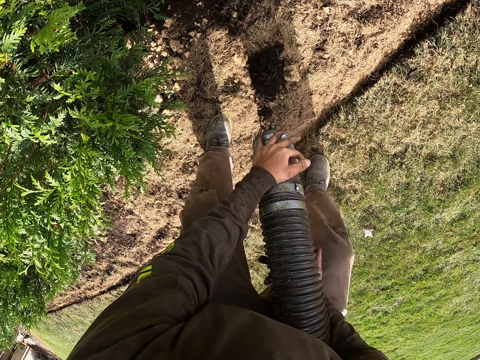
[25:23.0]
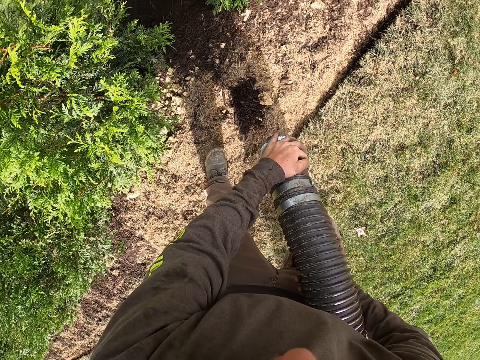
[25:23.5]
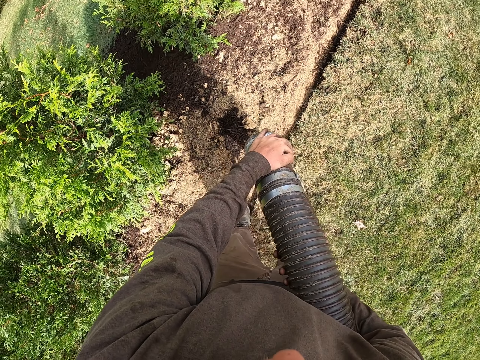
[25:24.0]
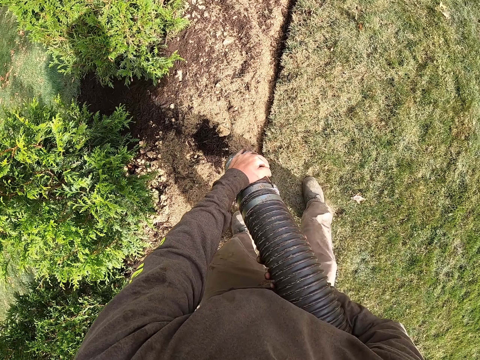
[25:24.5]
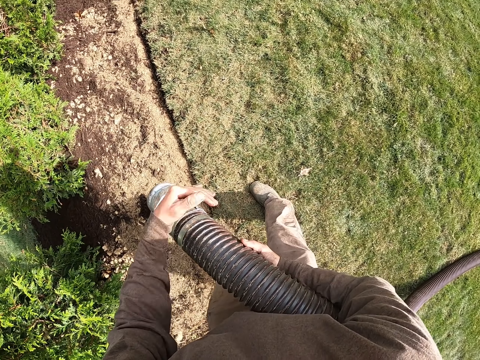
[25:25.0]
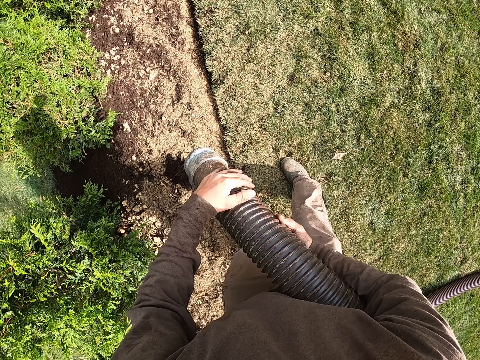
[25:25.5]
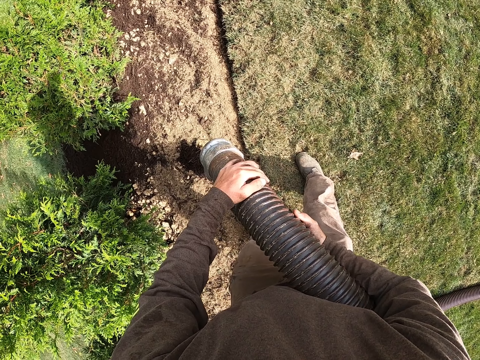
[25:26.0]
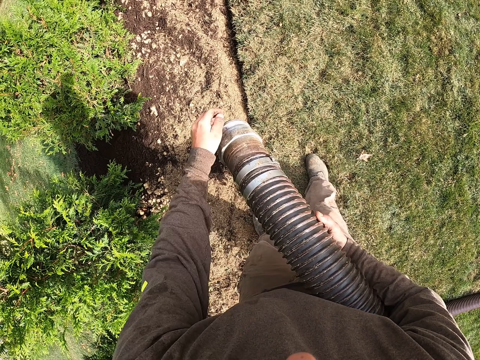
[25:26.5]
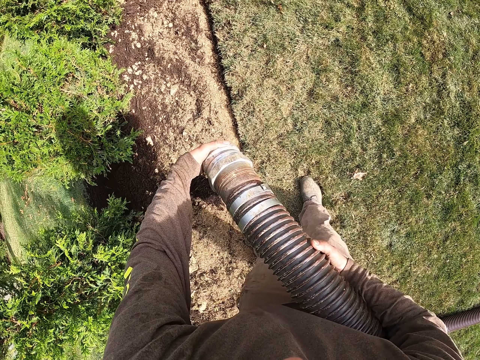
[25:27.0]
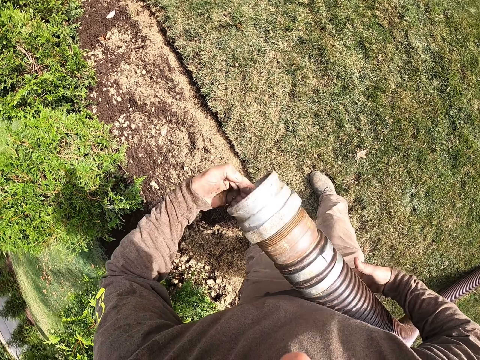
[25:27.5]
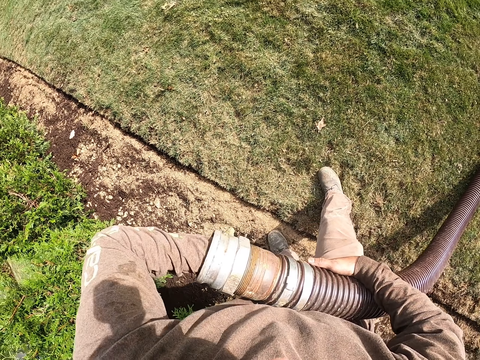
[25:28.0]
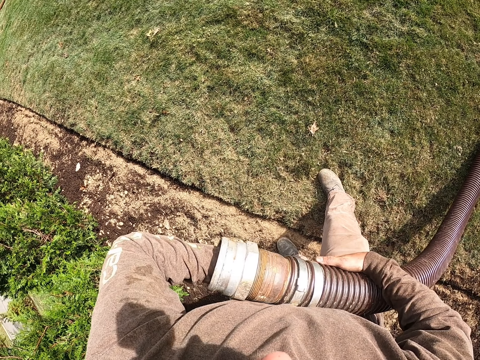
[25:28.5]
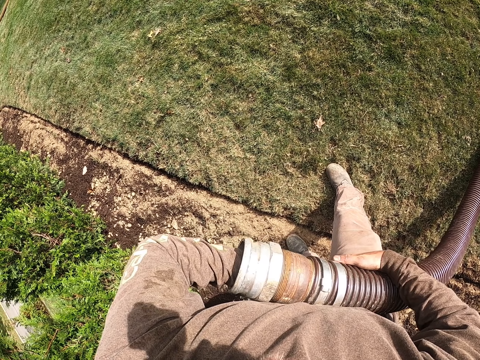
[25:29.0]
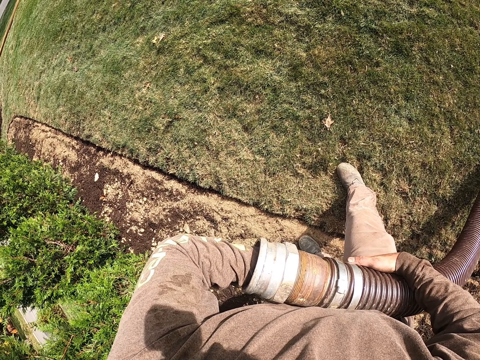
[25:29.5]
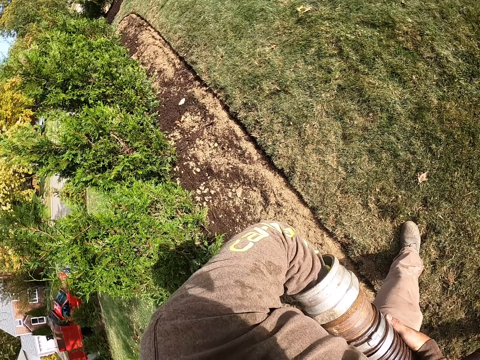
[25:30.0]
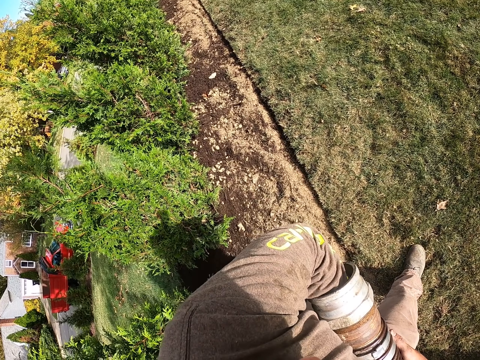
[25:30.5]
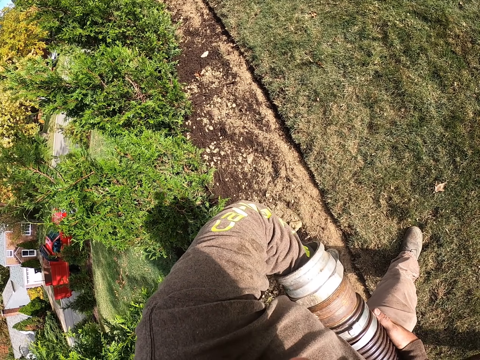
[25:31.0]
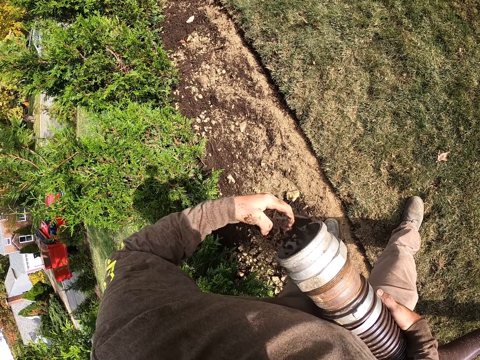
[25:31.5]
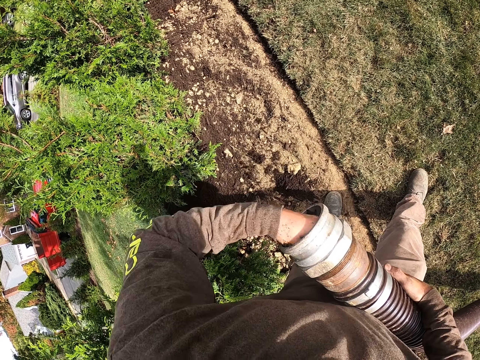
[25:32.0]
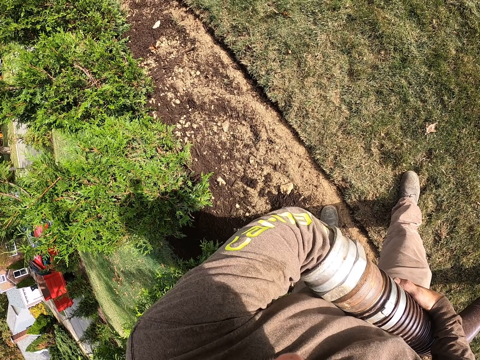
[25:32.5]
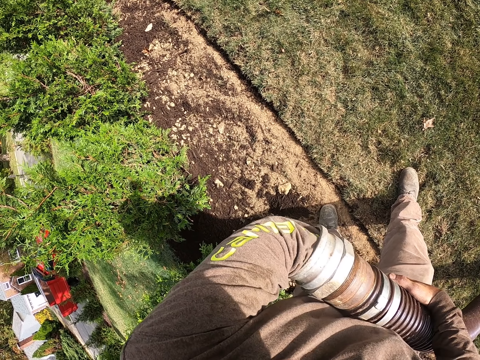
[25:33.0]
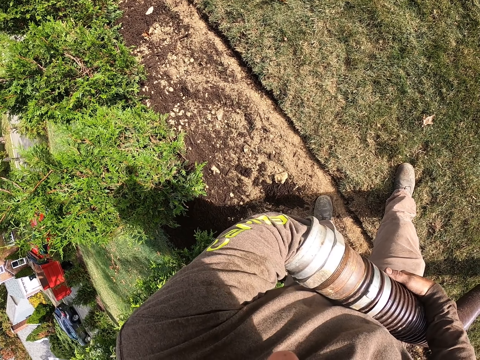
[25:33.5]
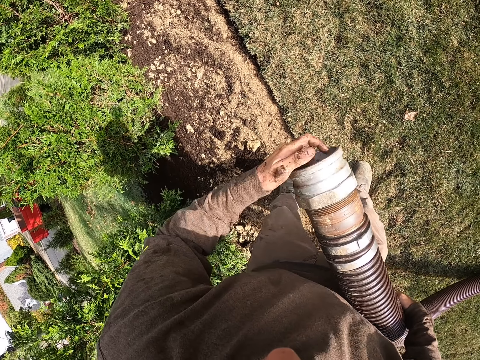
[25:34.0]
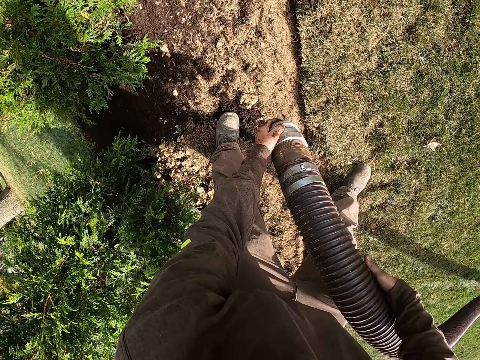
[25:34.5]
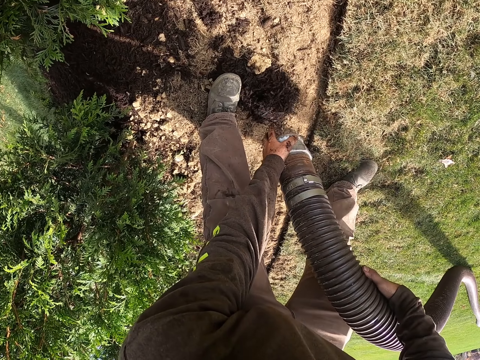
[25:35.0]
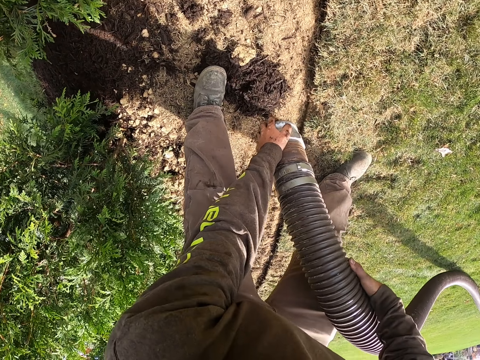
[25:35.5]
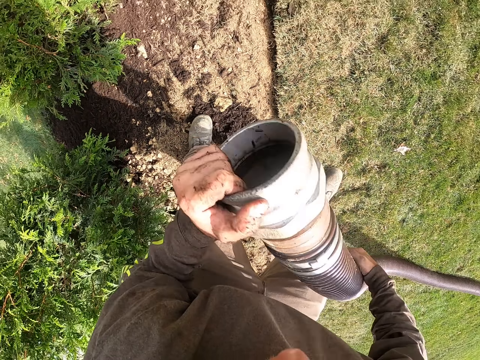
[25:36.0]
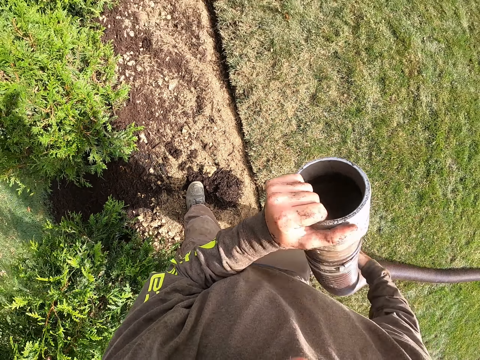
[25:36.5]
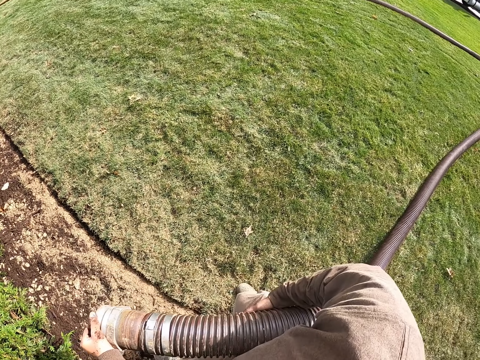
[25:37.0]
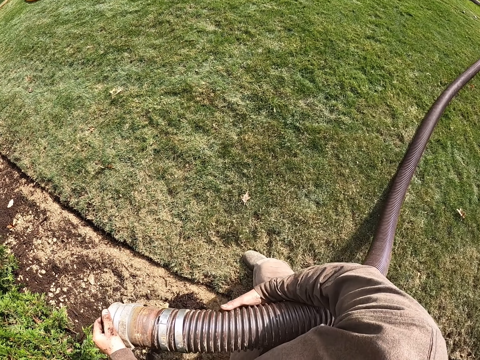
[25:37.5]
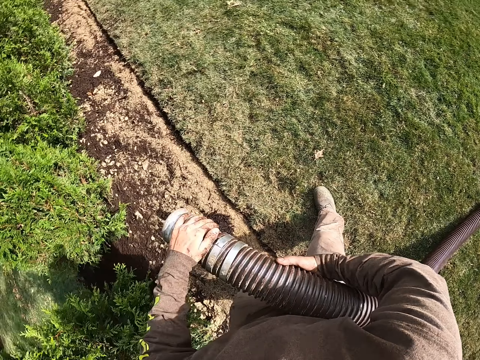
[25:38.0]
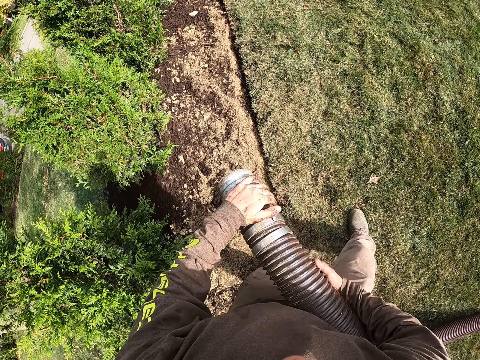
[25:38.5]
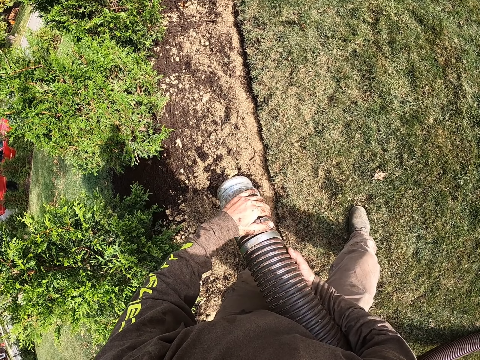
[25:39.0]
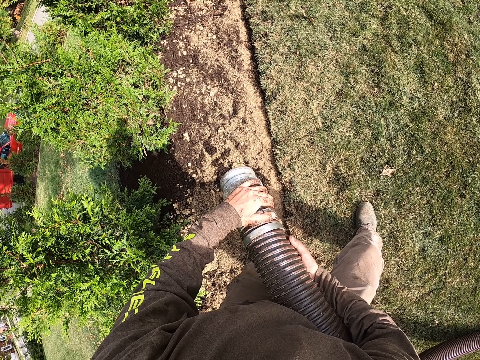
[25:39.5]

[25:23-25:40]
The camera wearer pours the manure in the pipe on the ground. They stare at the ground. They place the left hand in the manure suction pipe. They drop the soil. They remove the manure in the manure suction pipe with the left hand. They put the hand in the pipe. They remove the hand from the pipe. They turn the pipe facing the ground. They pour the manure in the pipe on the ground. They look inside the pipe. They turn the pipe facing the ground. They hold the manure suction pipe with both hands.

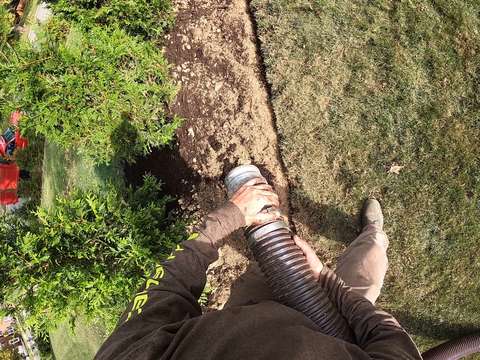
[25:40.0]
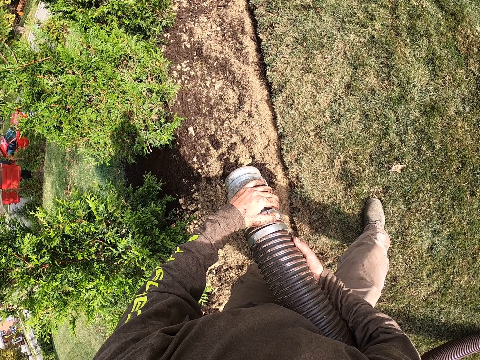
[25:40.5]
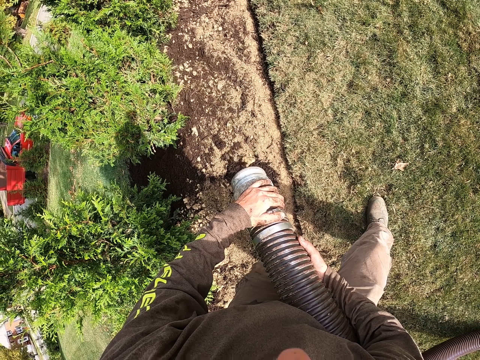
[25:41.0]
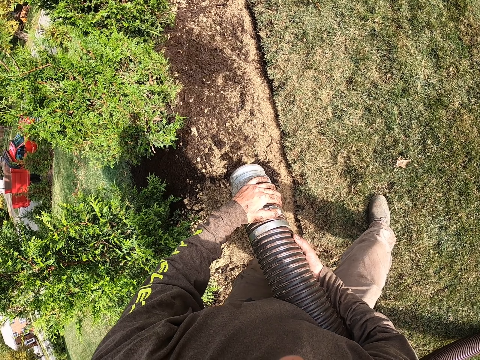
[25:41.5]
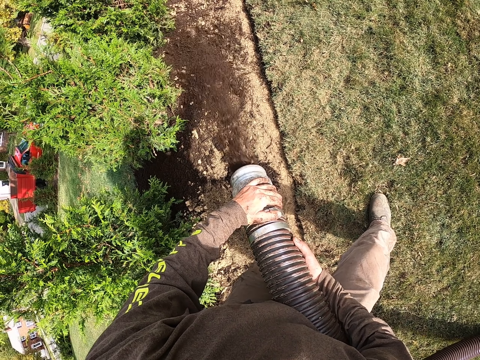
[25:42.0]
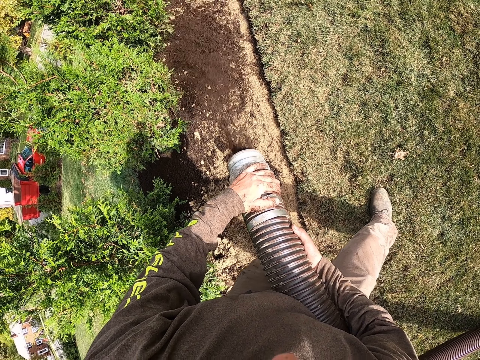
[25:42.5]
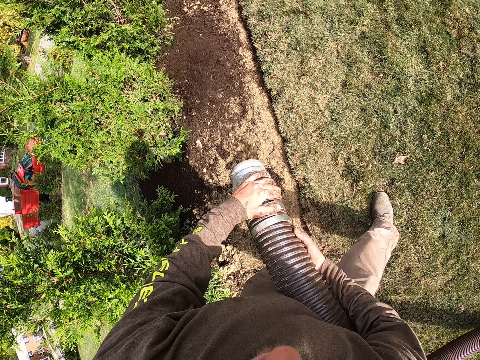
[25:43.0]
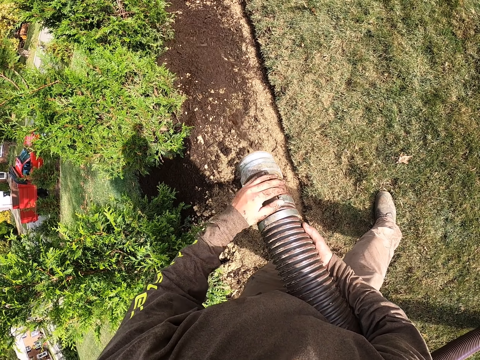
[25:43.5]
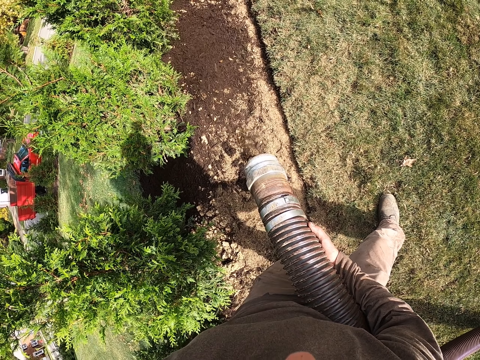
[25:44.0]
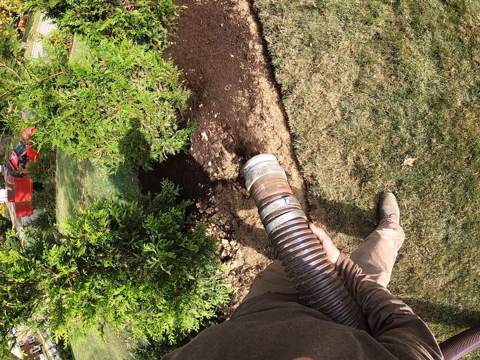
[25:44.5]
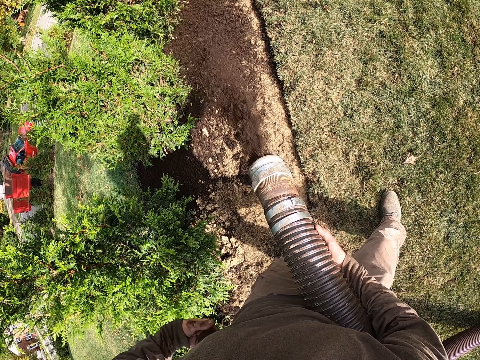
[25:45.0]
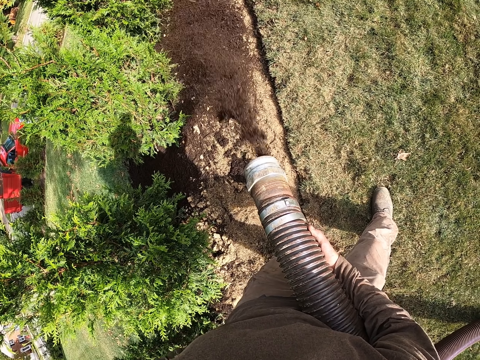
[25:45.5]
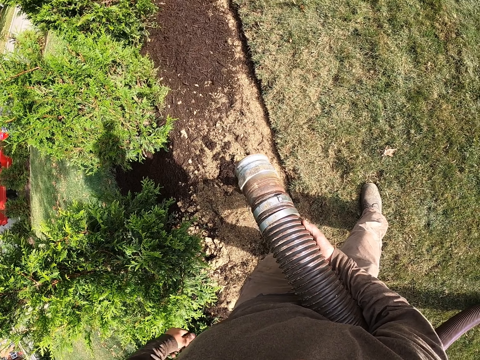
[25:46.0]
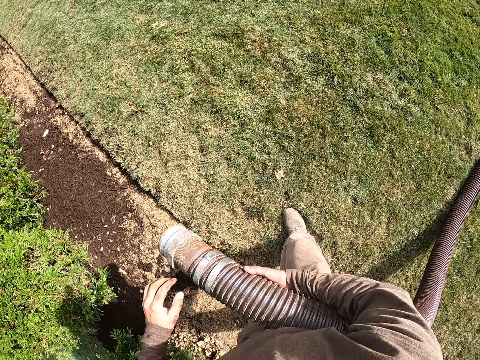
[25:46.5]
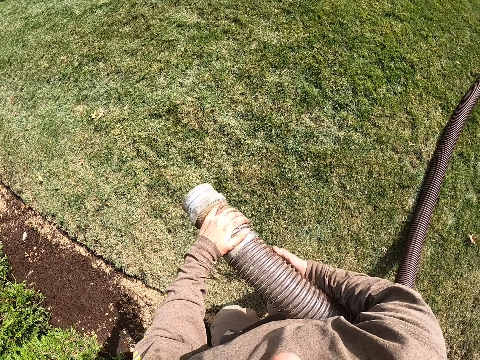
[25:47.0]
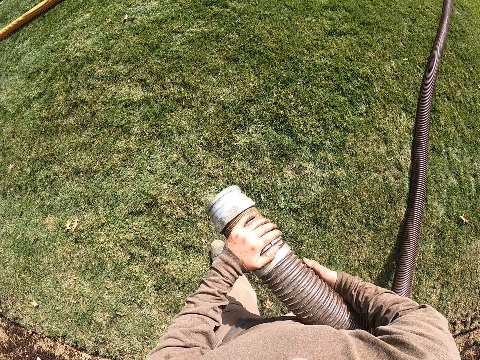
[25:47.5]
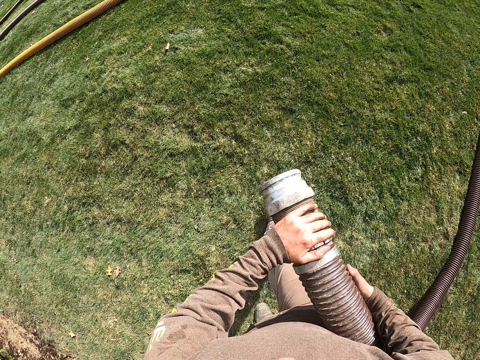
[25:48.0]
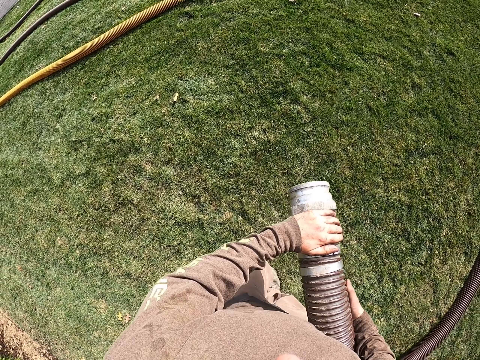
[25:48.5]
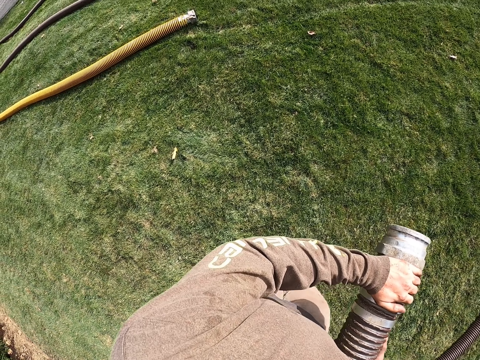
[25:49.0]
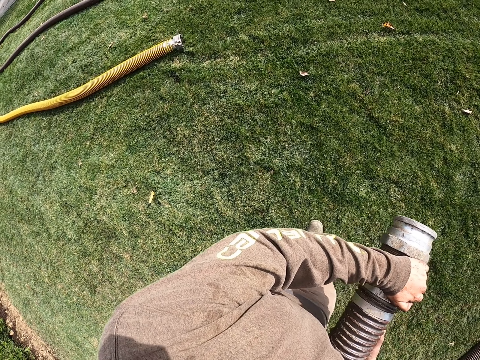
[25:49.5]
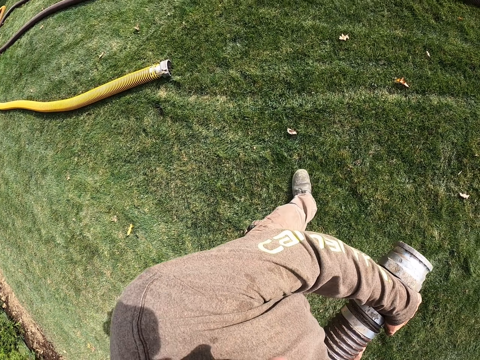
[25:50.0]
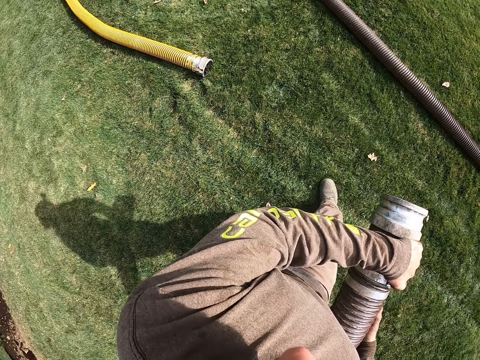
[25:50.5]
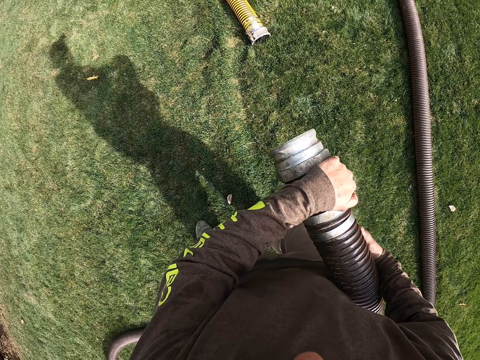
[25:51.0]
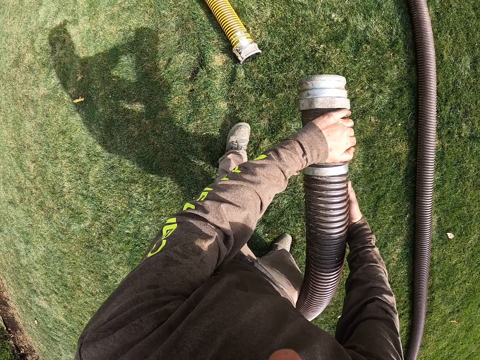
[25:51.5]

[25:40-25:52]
The camera wearer pours the manure in the pipe on the ground. They walk on the field. They walk on the grass.
